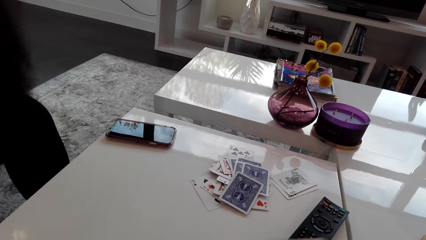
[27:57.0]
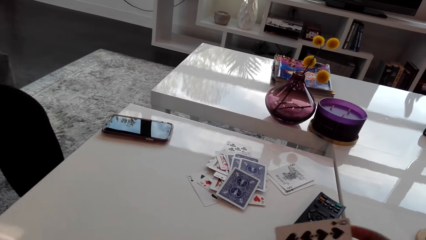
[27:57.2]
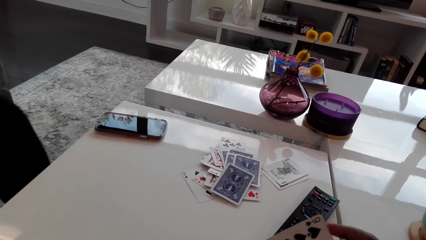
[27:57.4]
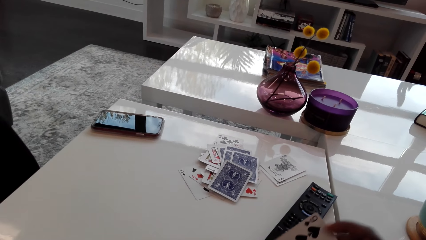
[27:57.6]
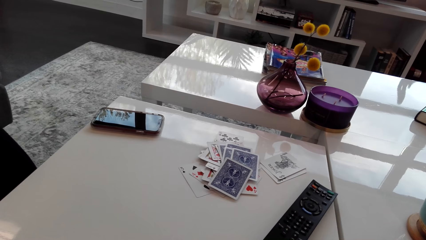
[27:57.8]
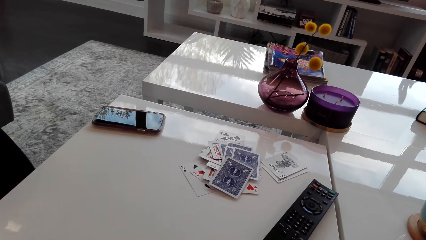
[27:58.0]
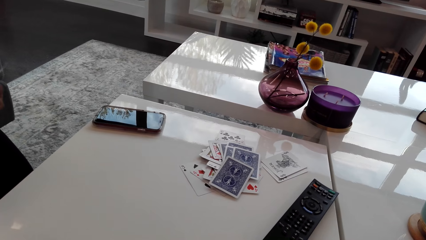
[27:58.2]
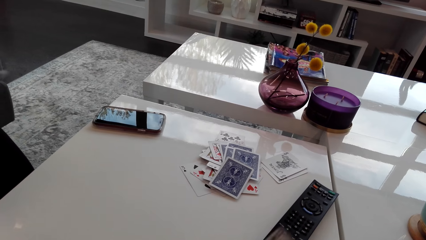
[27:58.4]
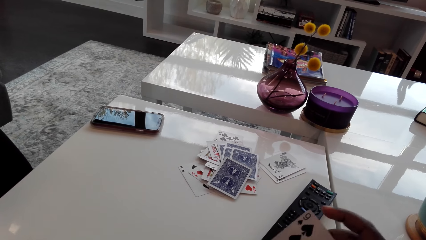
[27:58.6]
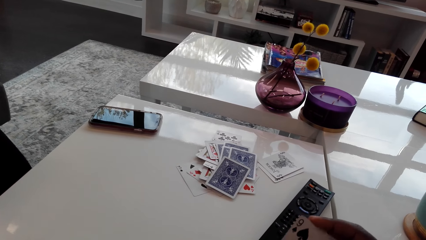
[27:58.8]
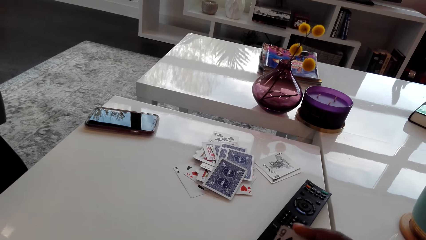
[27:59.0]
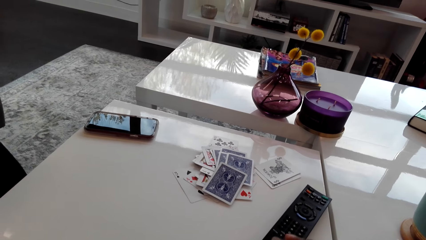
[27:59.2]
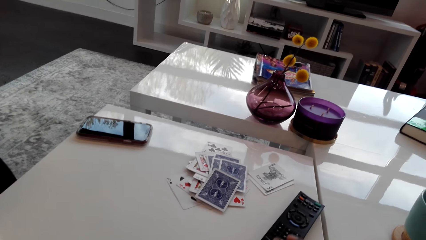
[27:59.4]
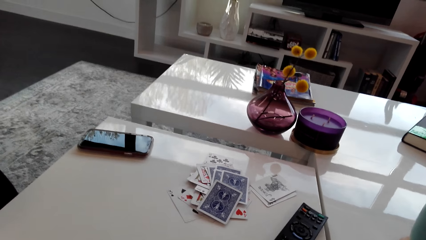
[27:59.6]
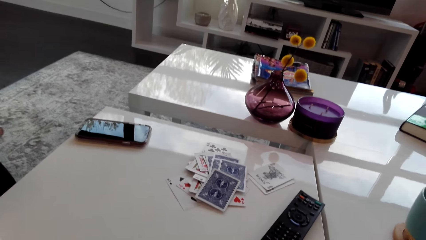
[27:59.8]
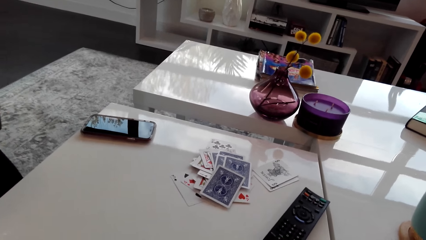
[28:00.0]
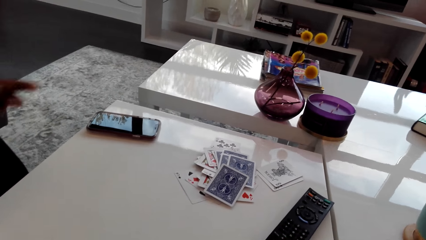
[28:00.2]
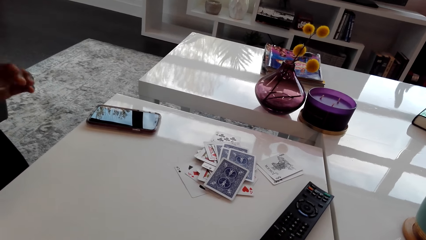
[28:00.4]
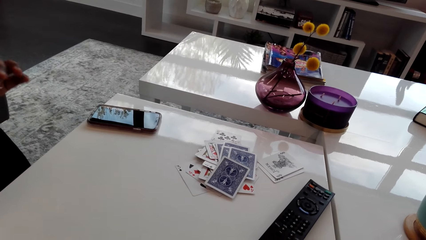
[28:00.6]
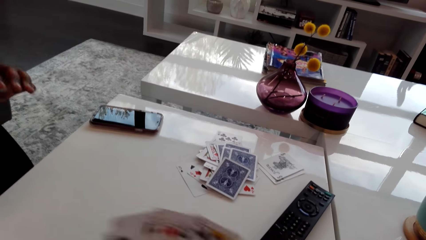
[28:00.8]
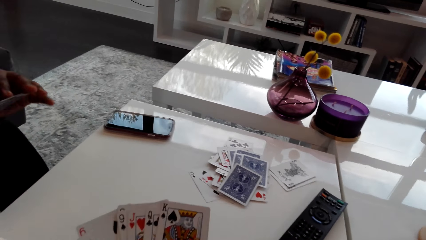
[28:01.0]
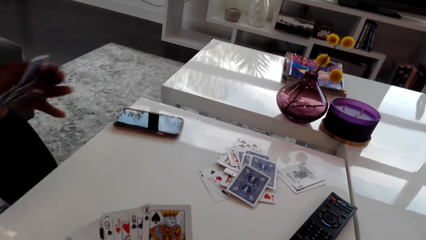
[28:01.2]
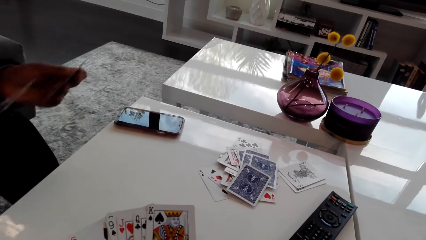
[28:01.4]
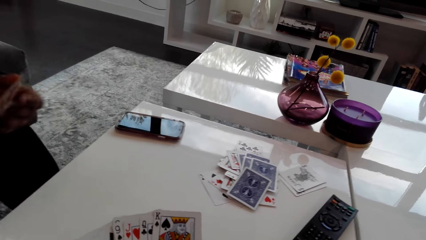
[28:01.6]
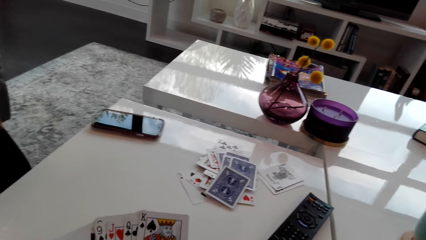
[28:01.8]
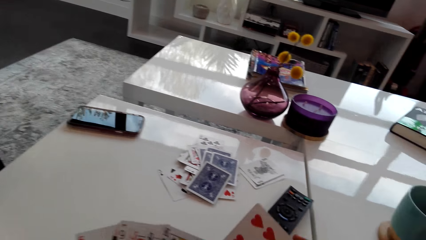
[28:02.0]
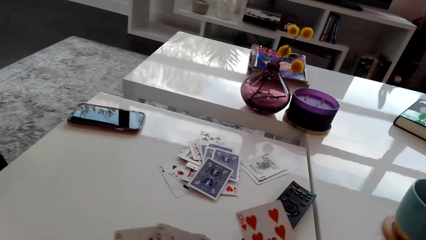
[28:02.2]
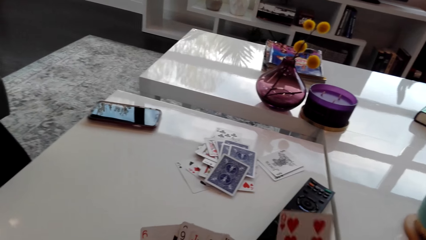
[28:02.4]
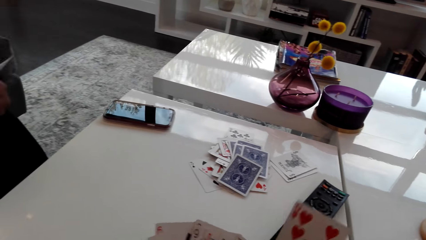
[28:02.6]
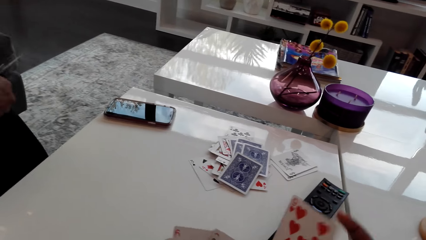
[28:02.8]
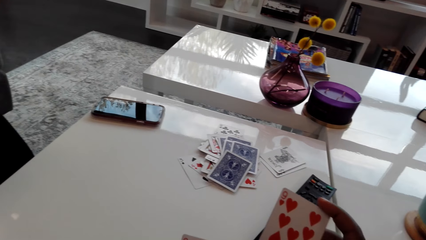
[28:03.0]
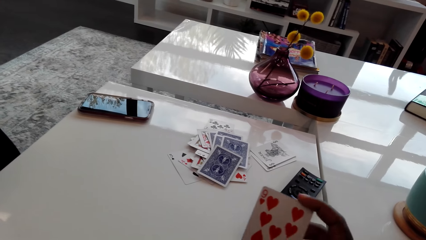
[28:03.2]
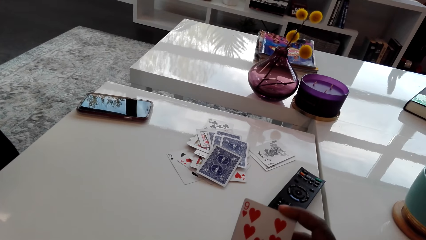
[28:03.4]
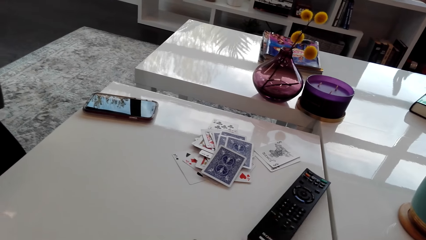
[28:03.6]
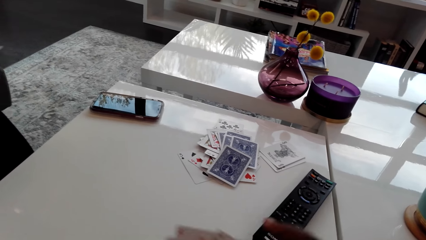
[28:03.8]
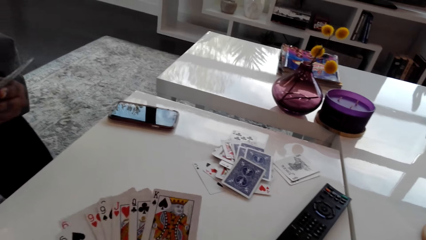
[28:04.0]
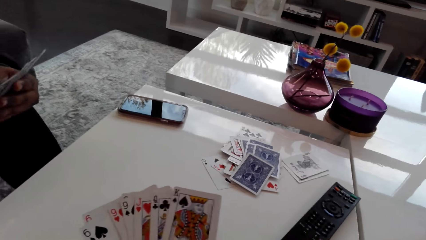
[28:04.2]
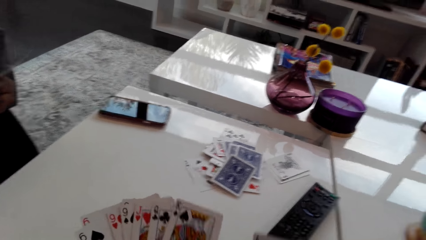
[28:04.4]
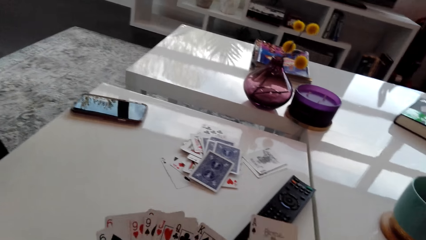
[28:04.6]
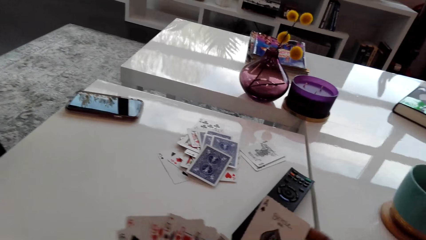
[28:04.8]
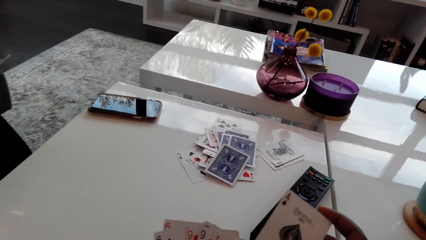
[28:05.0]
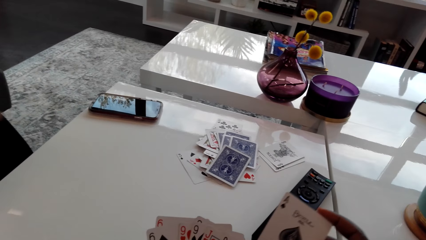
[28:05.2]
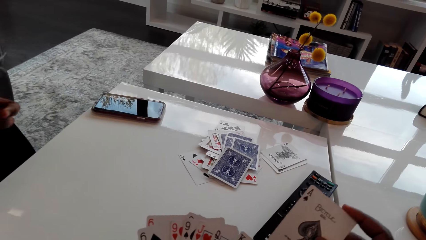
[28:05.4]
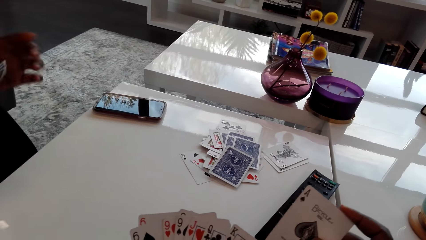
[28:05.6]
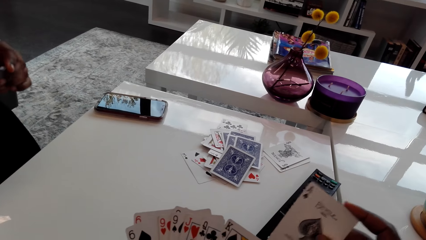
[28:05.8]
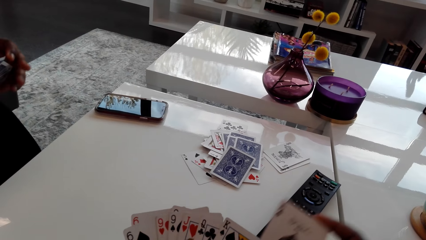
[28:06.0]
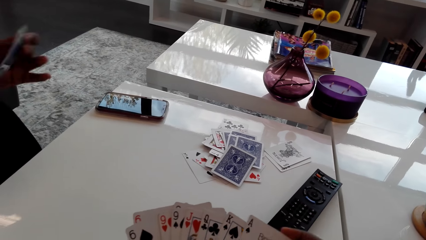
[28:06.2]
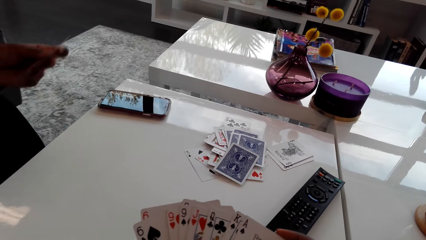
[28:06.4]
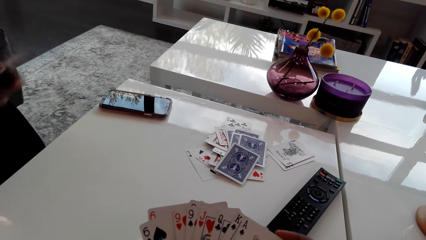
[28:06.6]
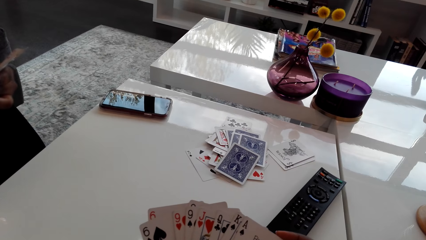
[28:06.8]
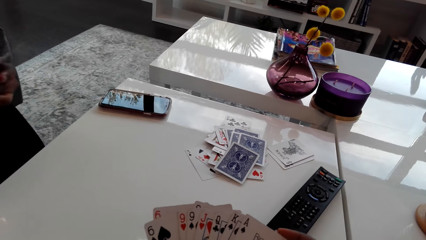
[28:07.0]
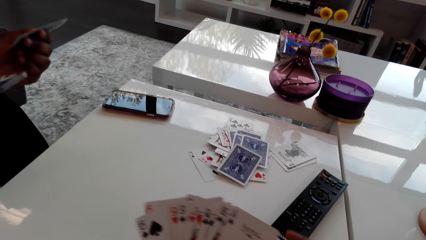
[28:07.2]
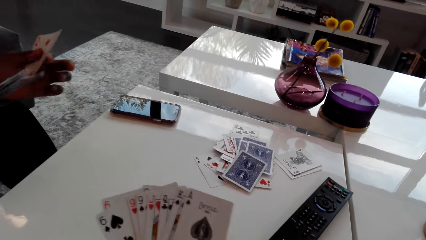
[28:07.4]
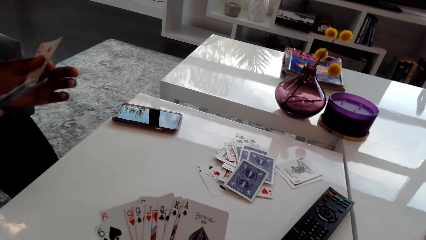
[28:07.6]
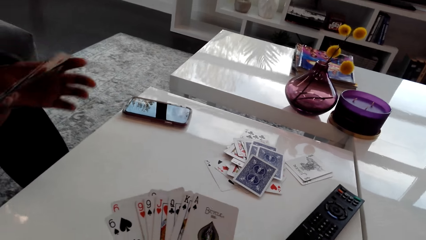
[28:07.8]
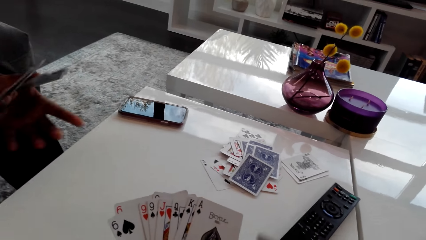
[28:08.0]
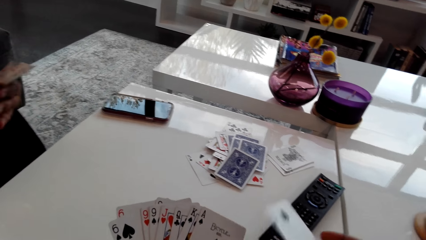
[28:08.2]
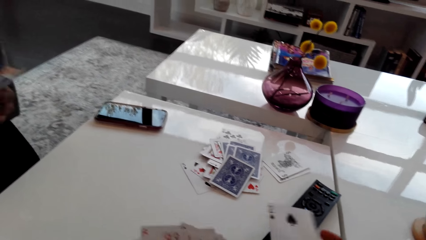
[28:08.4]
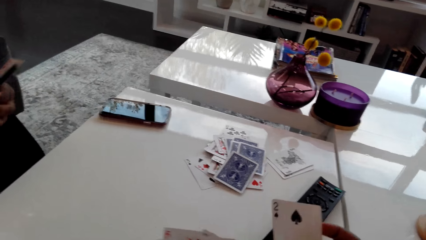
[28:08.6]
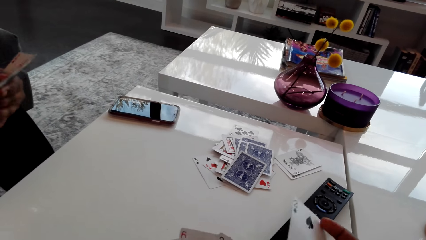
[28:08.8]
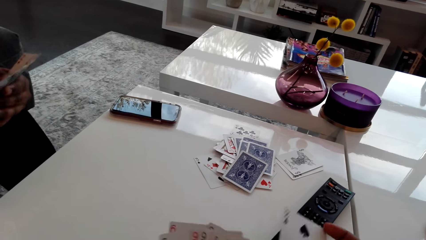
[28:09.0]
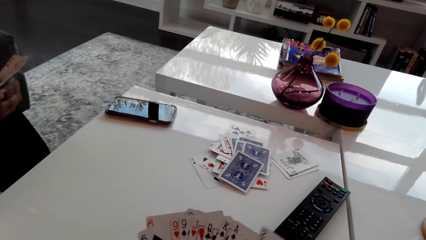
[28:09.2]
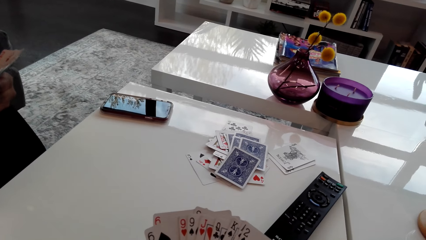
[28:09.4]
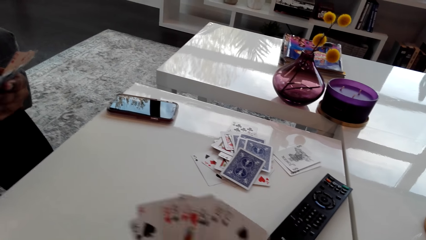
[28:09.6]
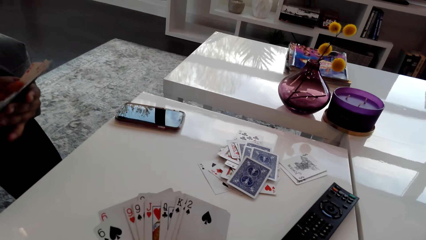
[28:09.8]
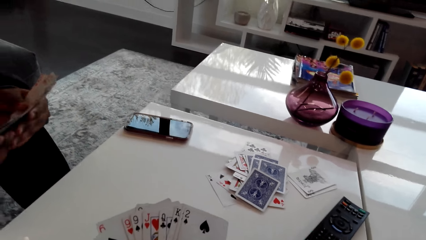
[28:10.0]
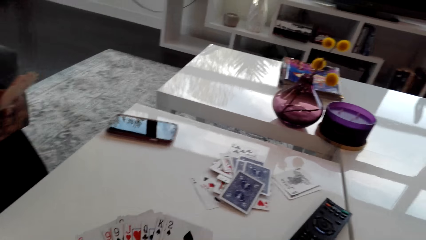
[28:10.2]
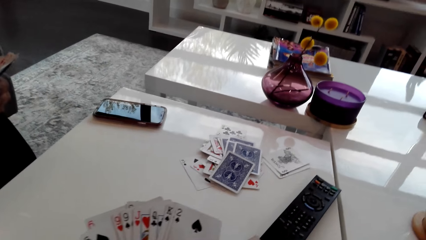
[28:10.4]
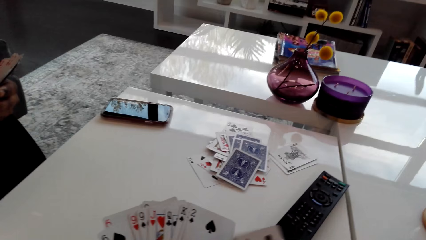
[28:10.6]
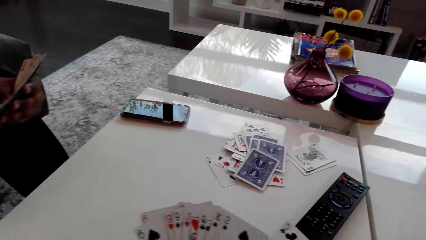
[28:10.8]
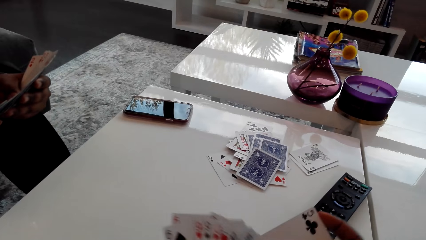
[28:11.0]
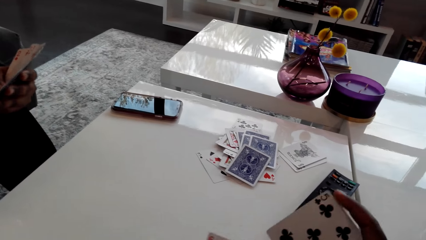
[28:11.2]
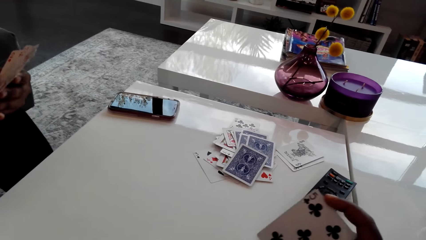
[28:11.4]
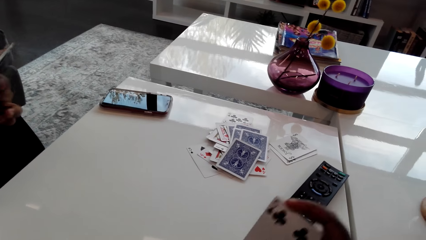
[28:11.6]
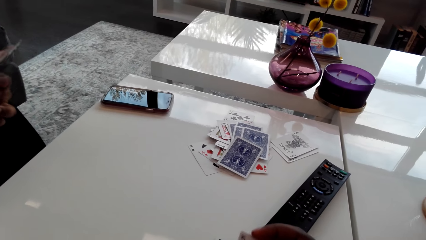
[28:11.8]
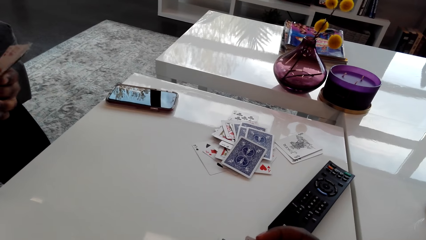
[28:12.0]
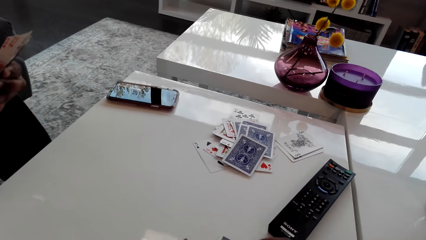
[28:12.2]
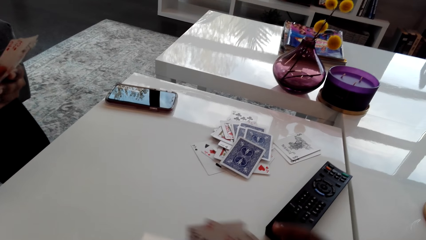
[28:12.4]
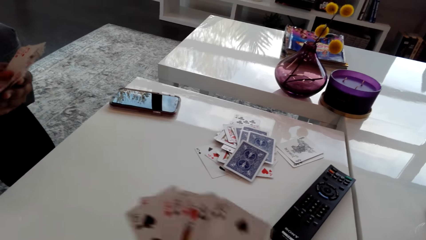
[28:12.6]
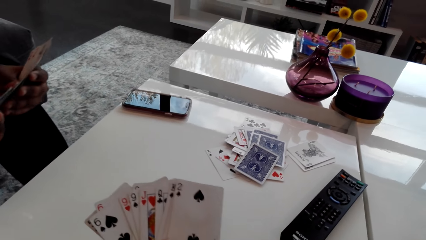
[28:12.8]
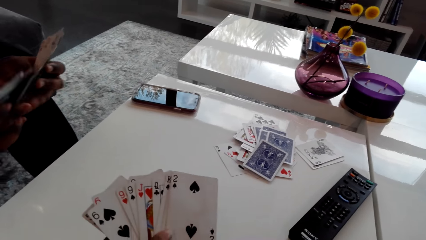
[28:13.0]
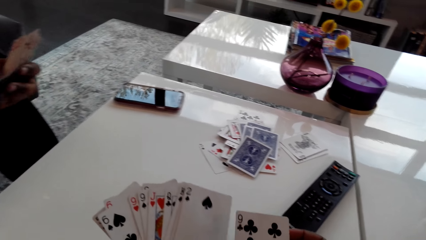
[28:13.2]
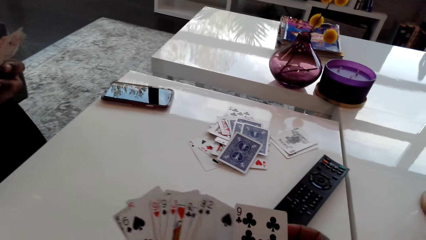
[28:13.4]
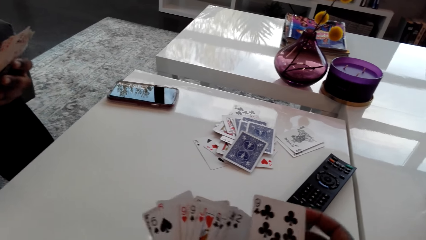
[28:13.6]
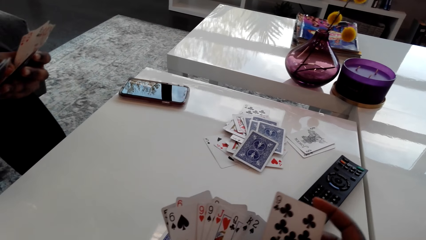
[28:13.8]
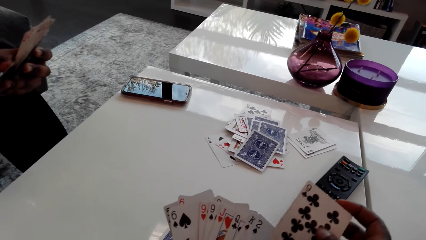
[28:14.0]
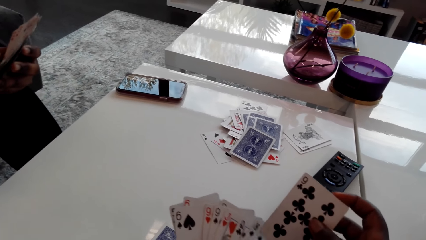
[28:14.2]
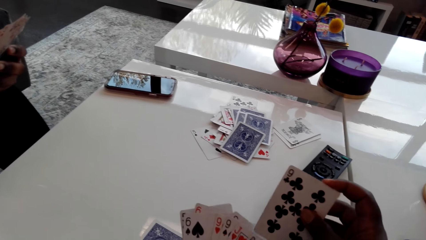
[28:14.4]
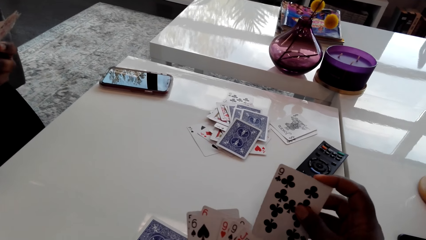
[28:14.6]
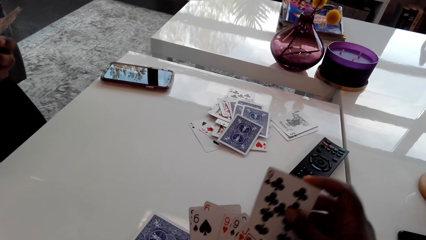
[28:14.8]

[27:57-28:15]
The camera wearer picks up the cards on the table. A woman talks to the camera wearer. The camera wearer talks to the woman. They look at the card. They pick up the cards on the table. The woman arranges the card in the hand. The camera wearer picks up the cards on the table.
